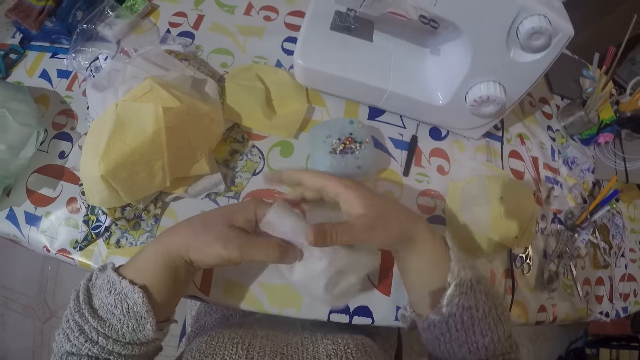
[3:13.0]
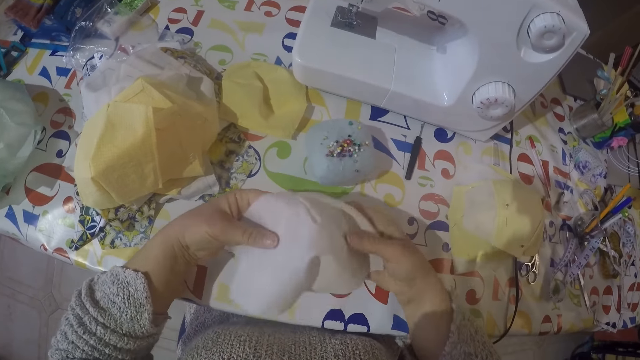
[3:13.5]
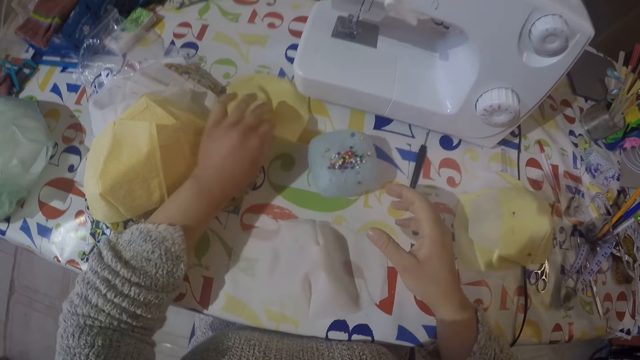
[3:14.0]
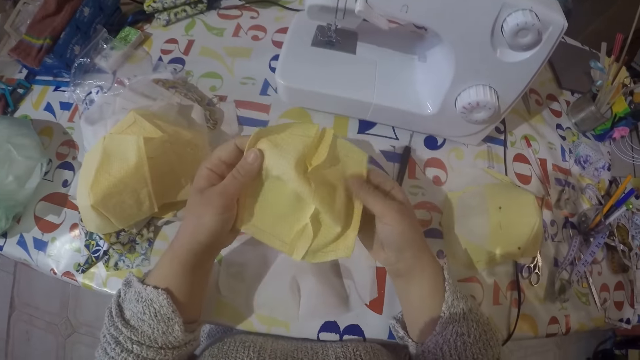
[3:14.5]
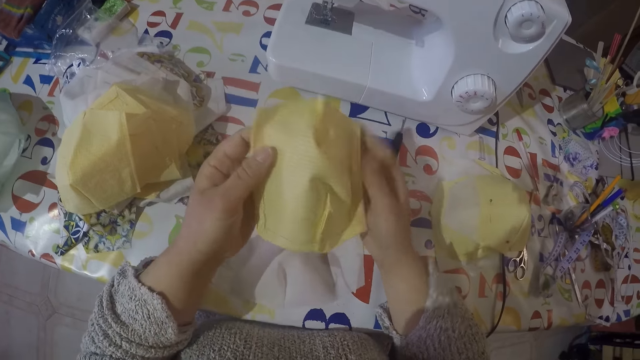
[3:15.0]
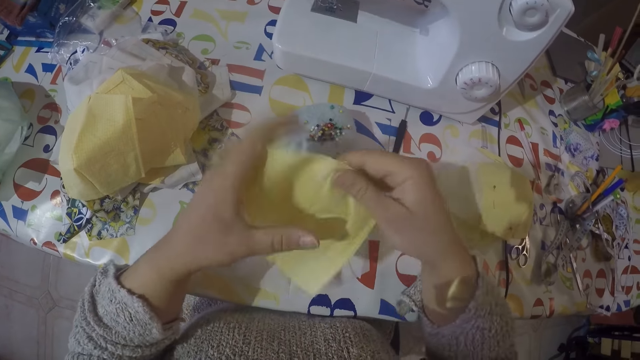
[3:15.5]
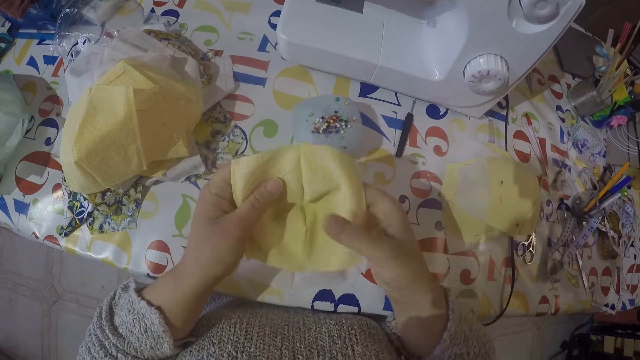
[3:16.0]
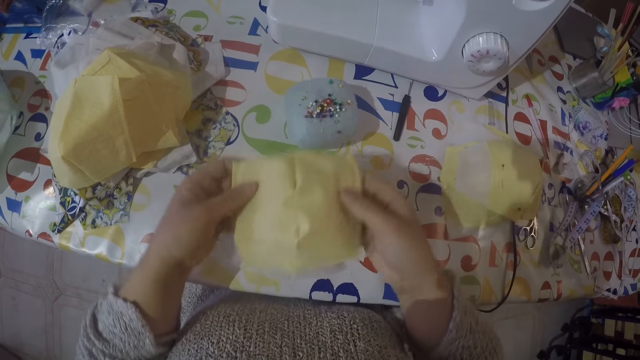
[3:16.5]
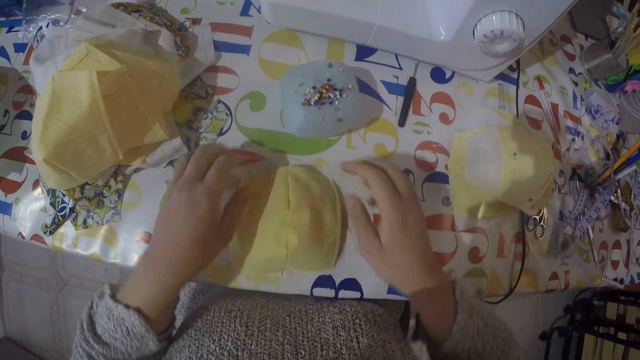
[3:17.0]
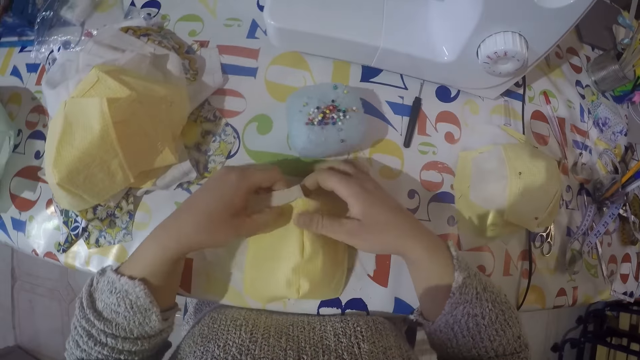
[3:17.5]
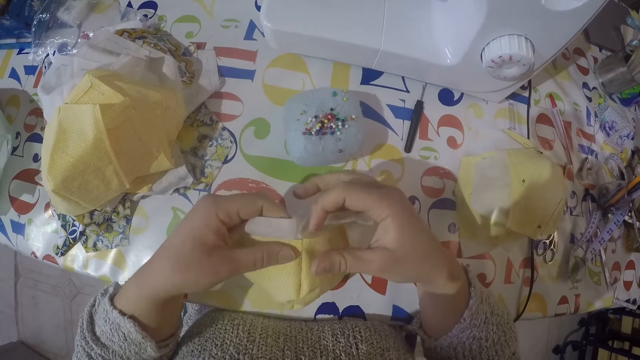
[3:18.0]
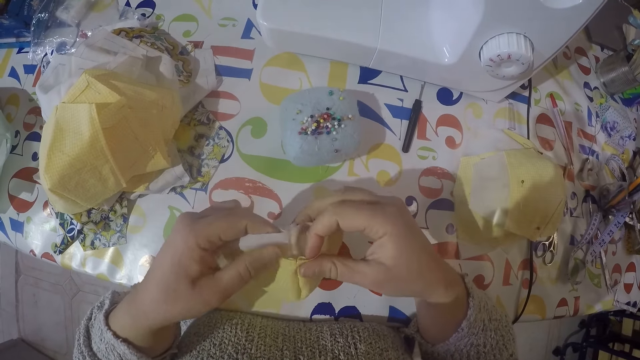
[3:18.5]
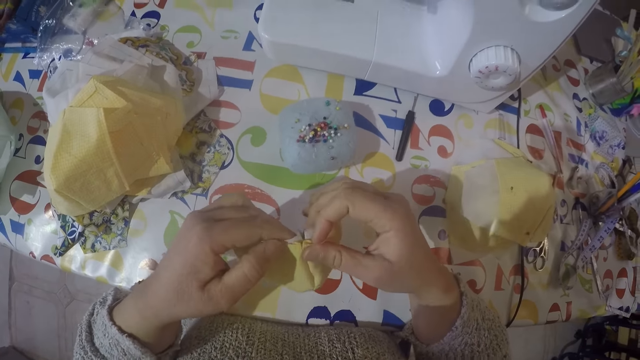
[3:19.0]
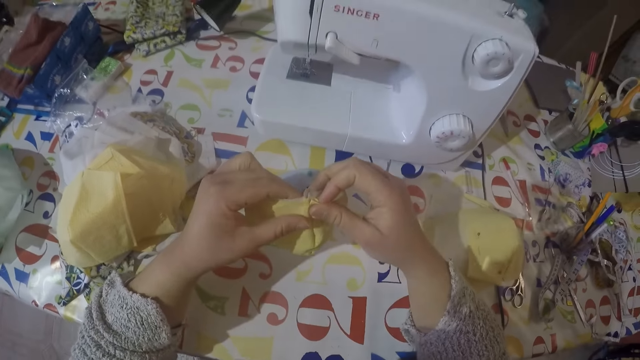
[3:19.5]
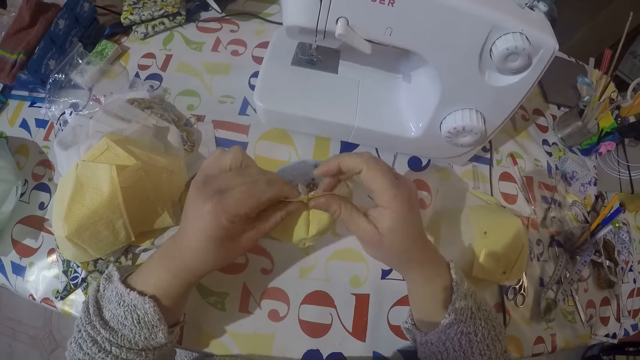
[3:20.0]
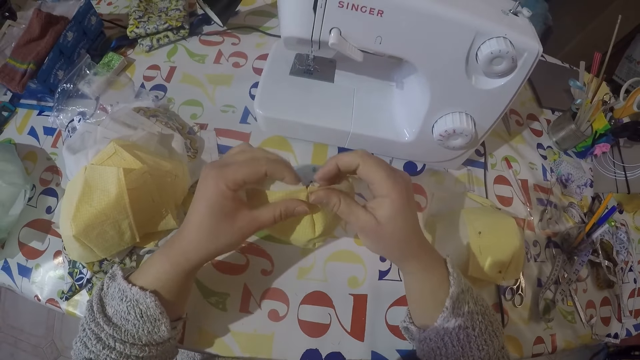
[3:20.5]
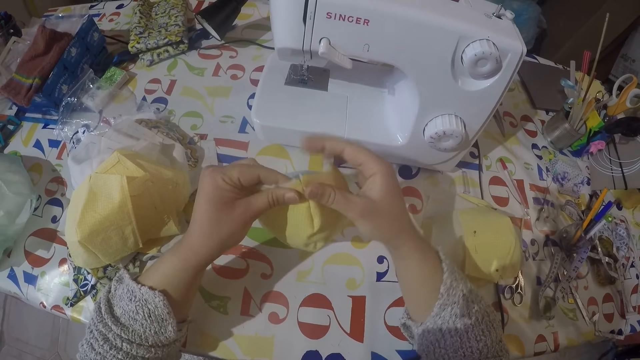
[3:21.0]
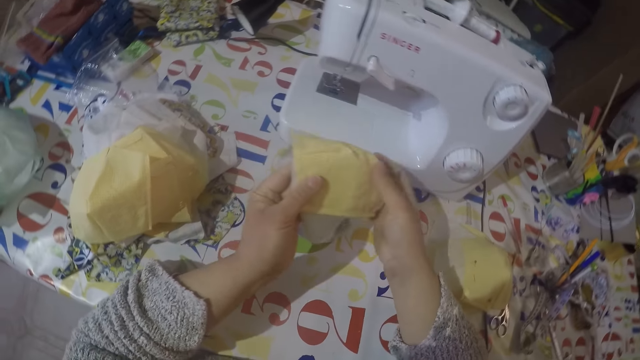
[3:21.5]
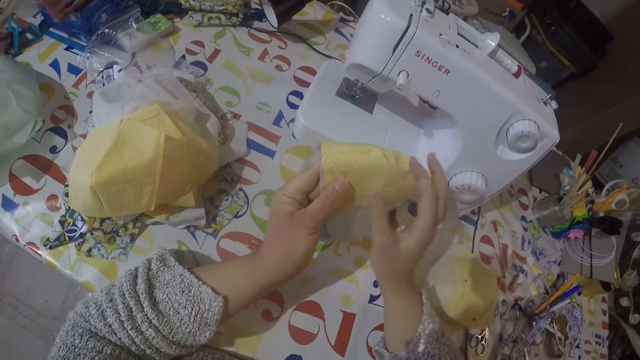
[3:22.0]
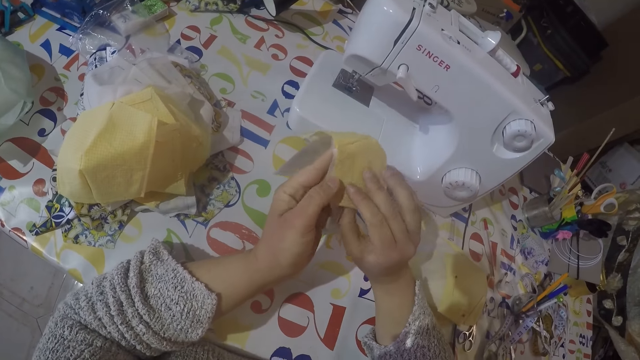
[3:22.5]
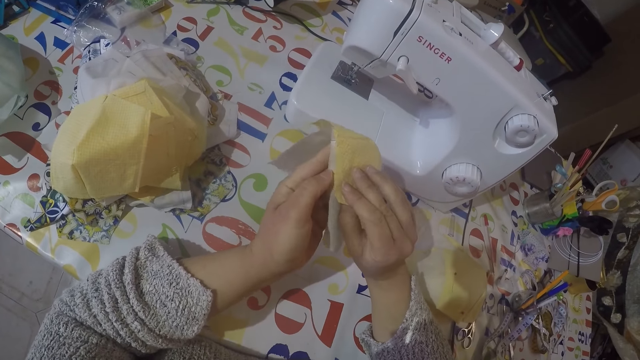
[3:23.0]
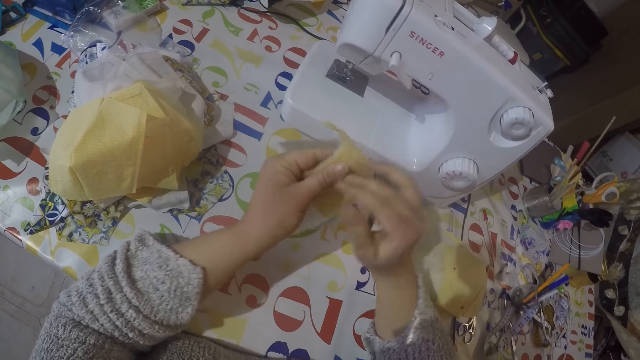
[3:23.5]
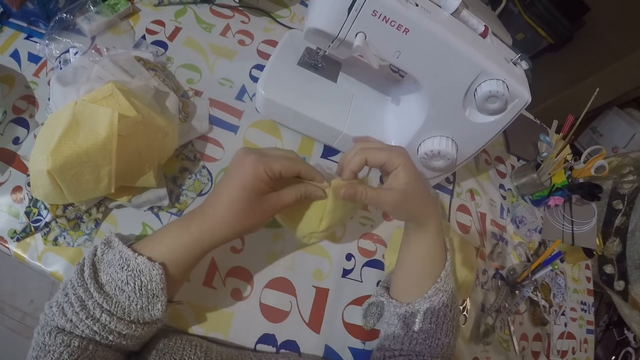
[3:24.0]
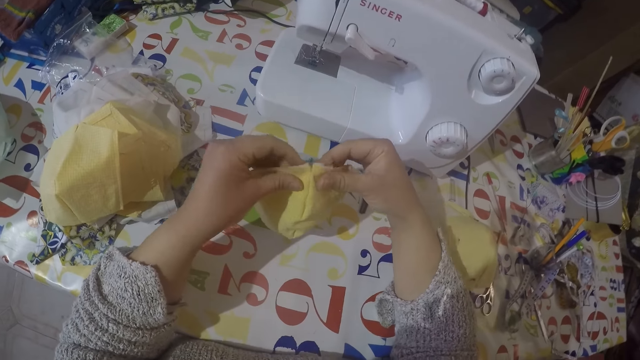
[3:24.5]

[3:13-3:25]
The camera wearer picks another piece of cloth from the table. They join the pieces of cloth together.

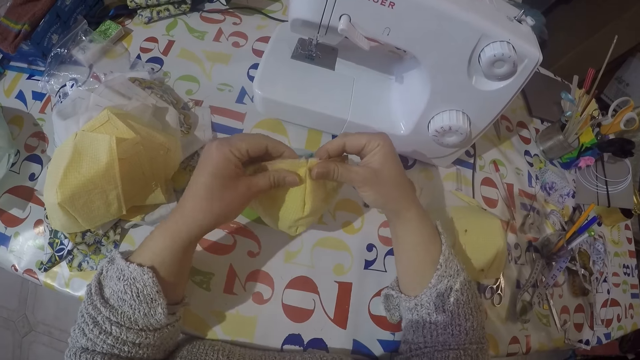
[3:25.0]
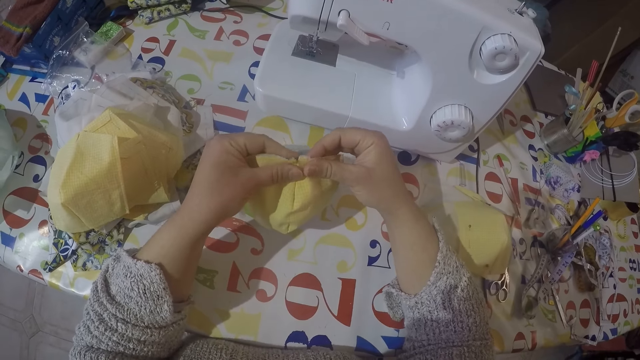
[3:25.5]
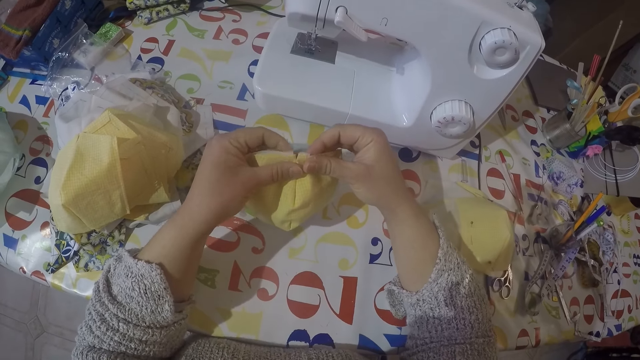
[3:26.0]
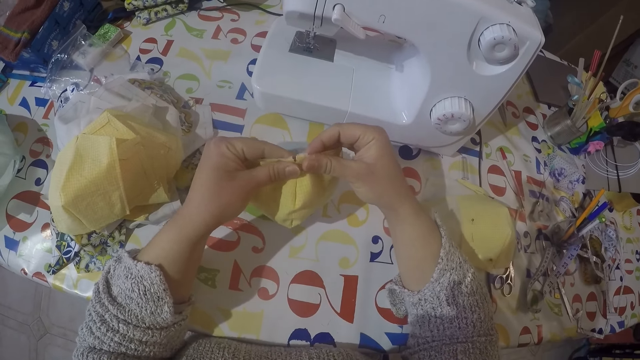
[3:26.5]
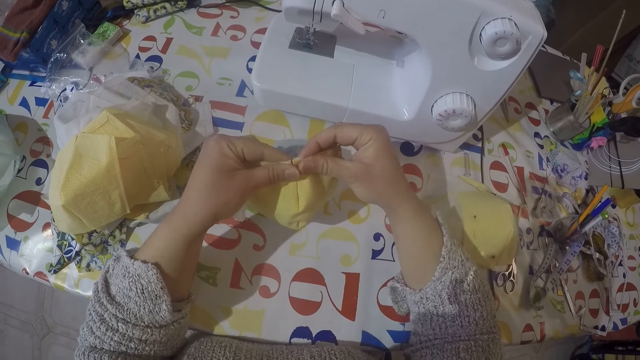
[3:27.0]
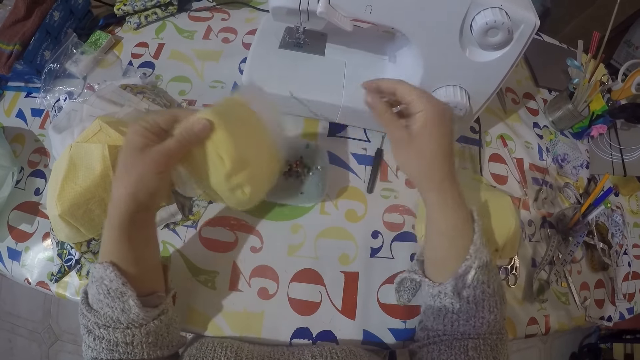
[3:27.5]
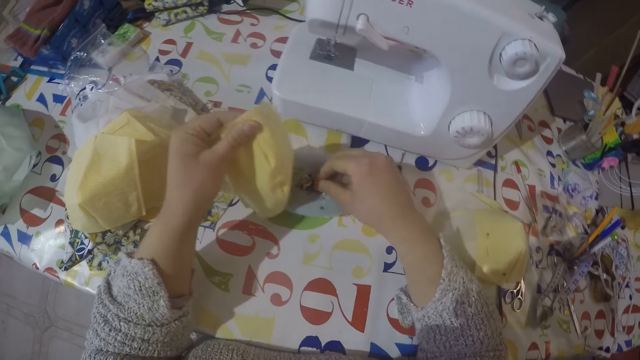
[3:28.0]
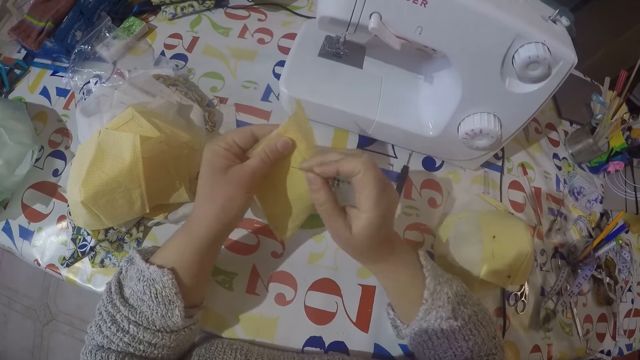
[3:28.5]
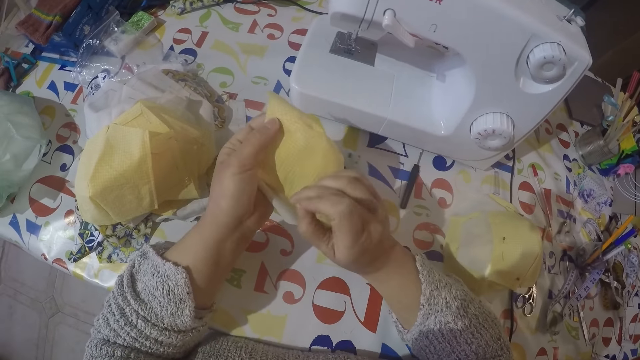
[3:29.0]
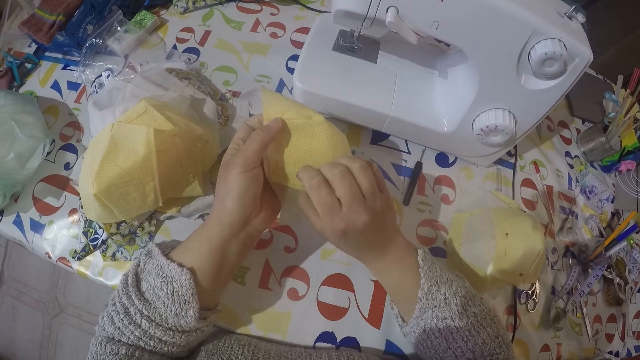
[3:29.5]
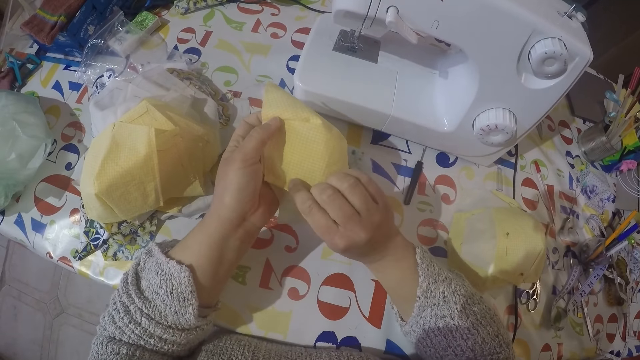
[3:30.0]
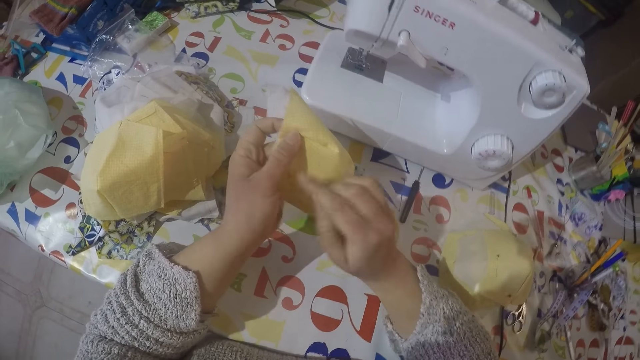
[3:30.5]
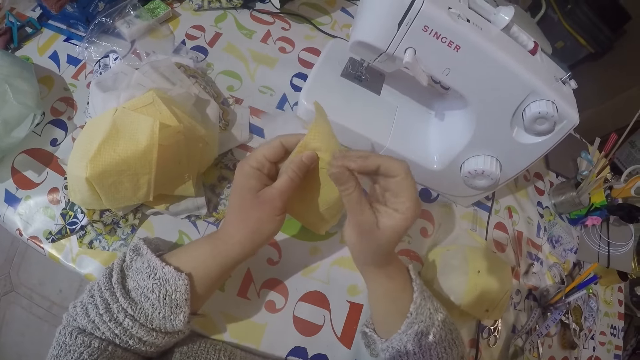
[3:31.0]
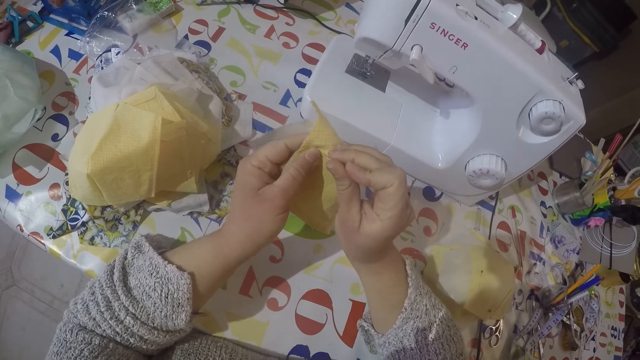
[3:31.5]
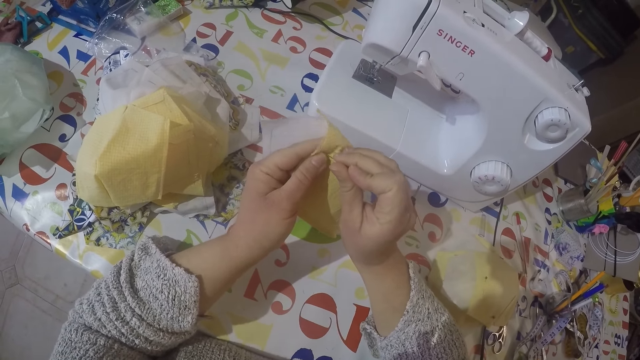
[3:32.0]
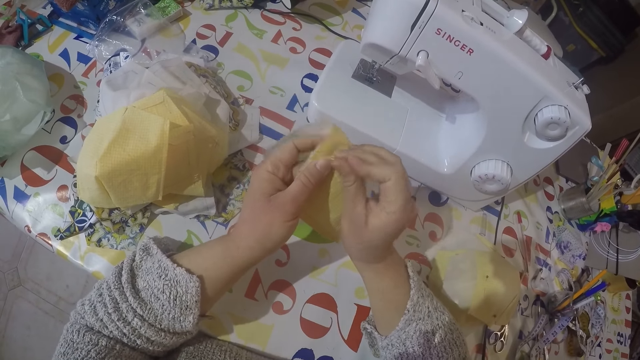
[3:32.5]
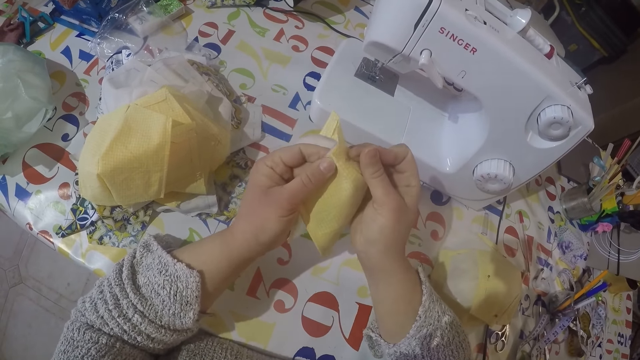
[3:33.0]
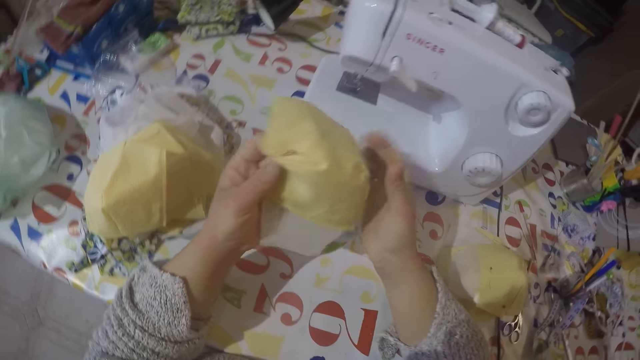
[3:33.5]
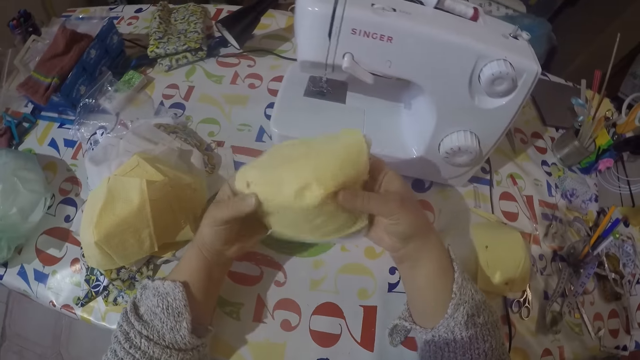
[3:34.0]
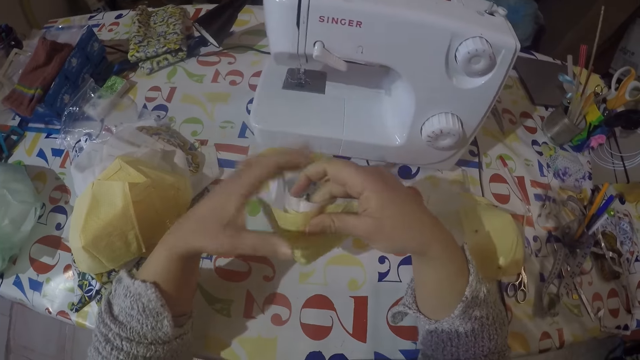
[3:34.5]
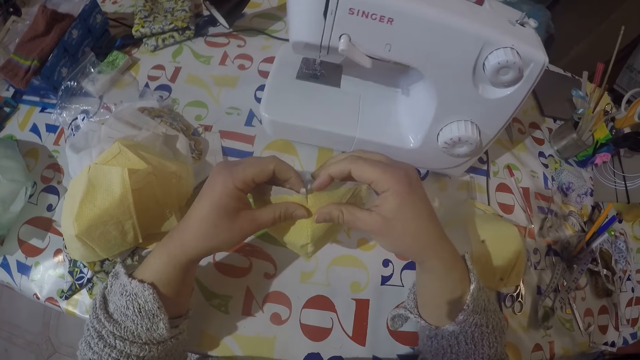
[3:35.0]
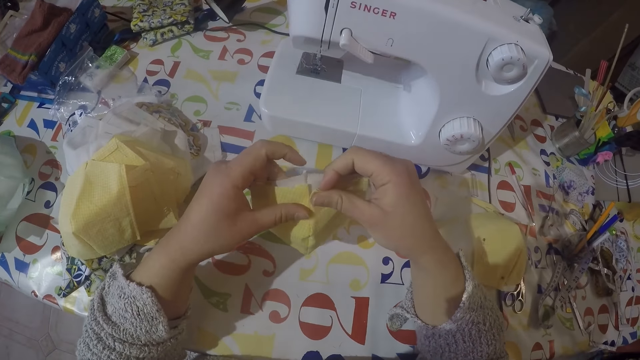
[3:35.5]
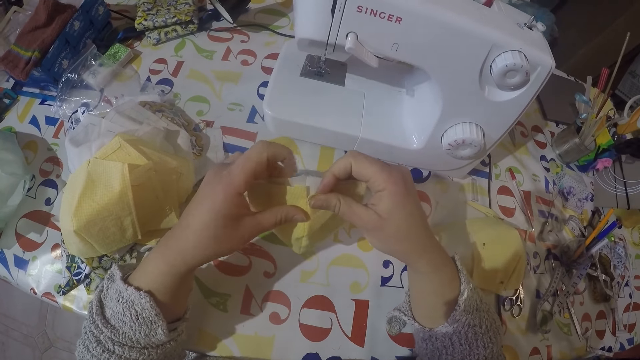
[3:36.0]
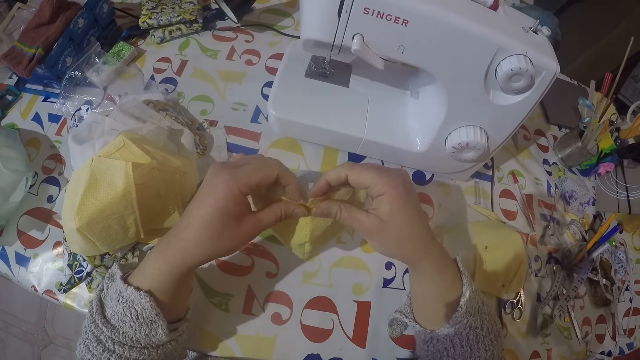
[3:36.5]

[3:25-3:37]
The camera wearer picks a pin from the pin holder. They put the pin to the cloth.
